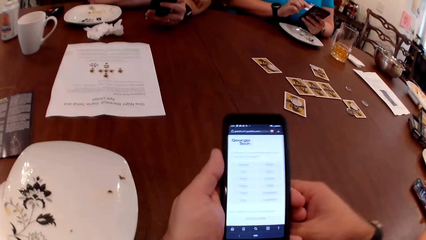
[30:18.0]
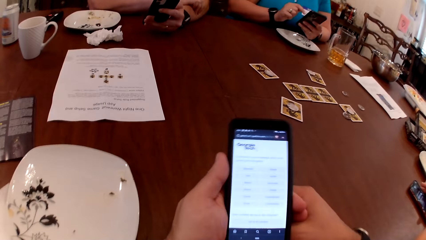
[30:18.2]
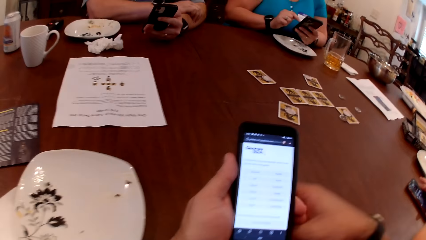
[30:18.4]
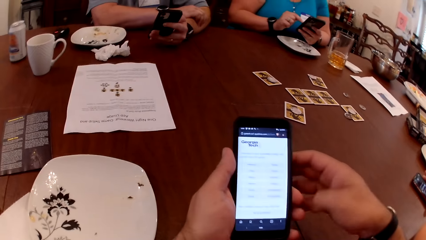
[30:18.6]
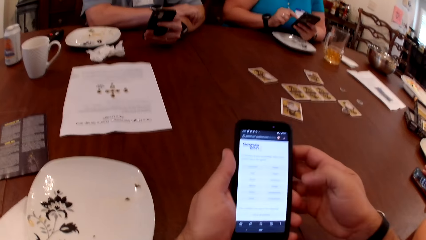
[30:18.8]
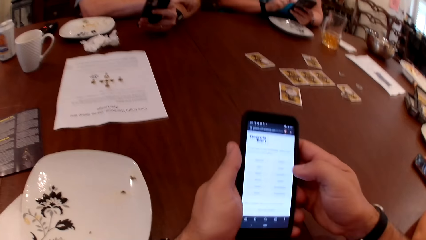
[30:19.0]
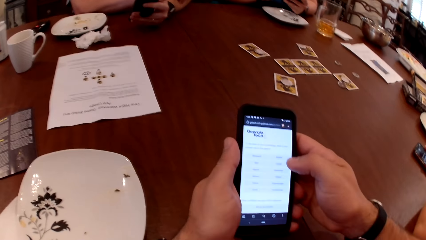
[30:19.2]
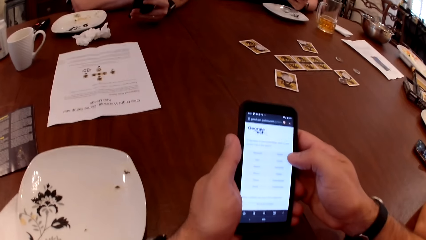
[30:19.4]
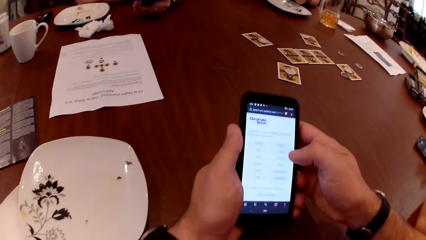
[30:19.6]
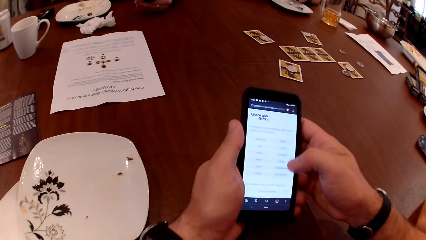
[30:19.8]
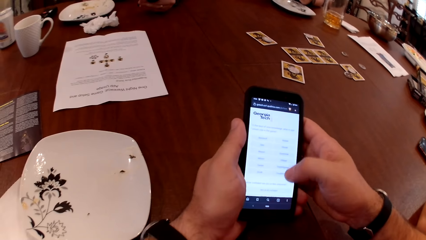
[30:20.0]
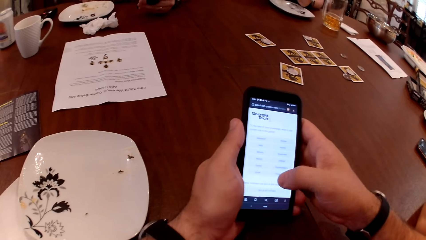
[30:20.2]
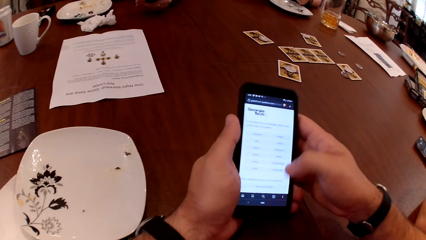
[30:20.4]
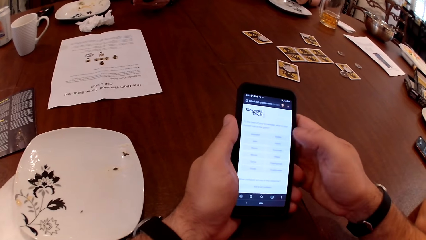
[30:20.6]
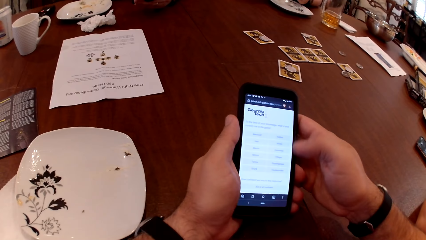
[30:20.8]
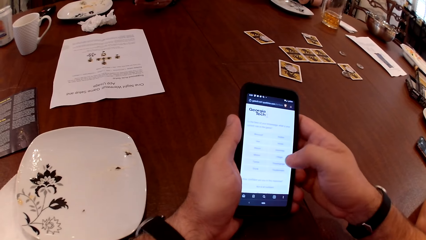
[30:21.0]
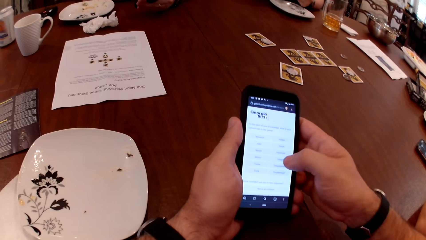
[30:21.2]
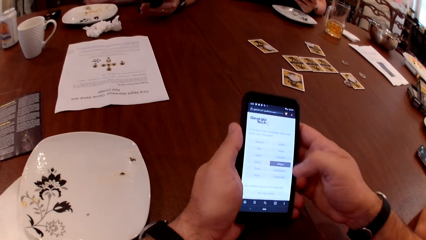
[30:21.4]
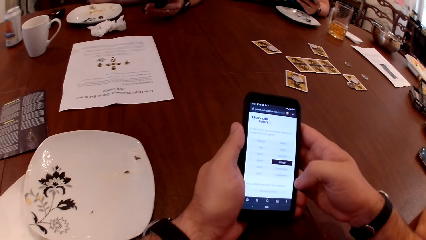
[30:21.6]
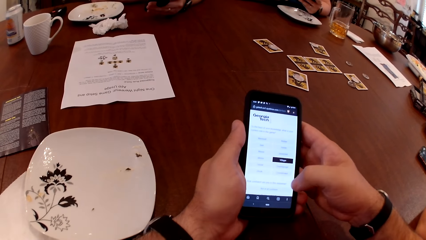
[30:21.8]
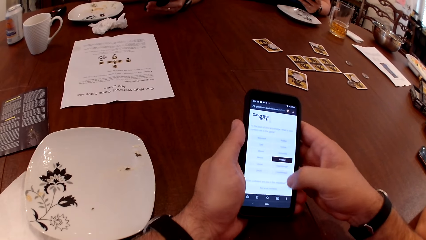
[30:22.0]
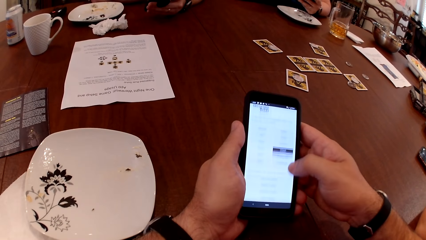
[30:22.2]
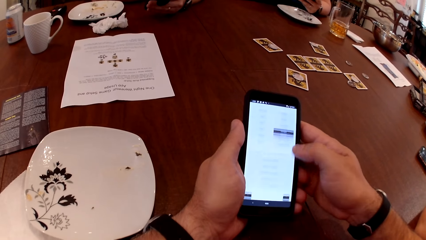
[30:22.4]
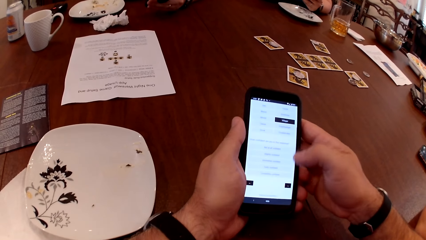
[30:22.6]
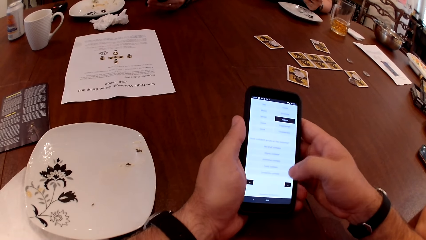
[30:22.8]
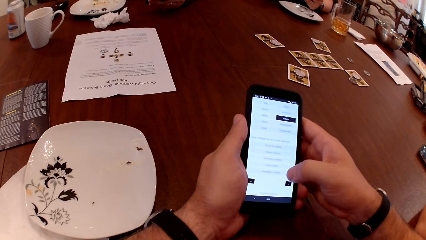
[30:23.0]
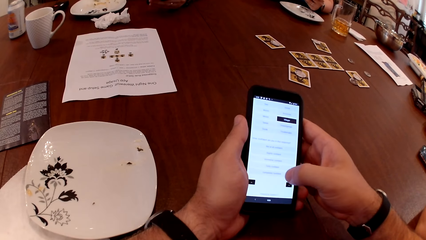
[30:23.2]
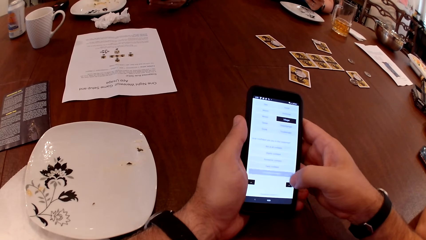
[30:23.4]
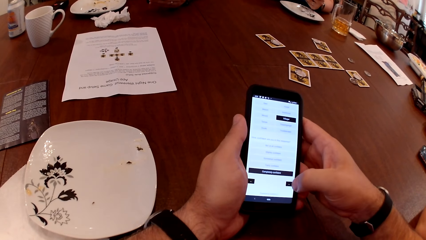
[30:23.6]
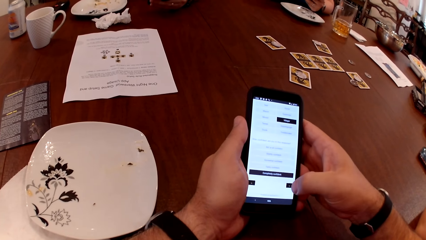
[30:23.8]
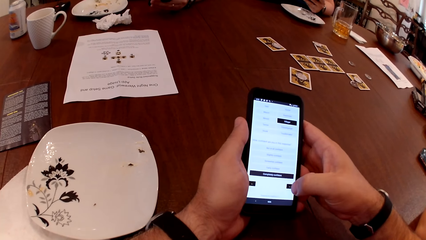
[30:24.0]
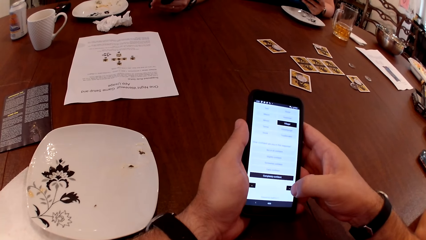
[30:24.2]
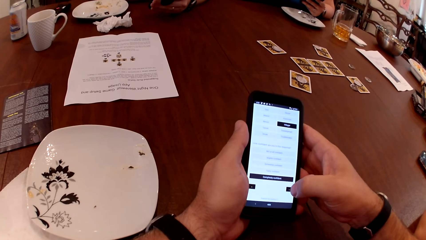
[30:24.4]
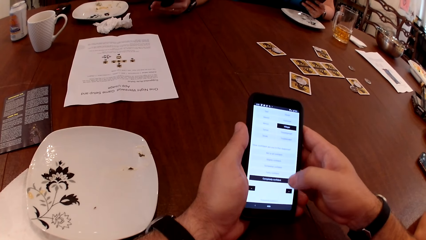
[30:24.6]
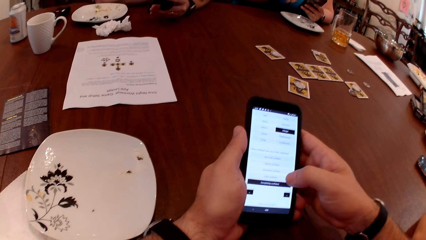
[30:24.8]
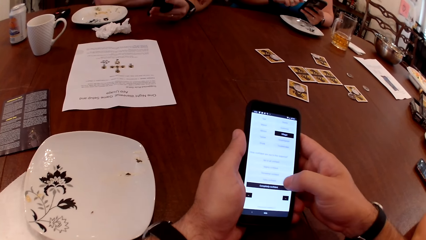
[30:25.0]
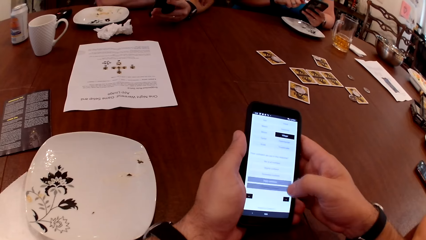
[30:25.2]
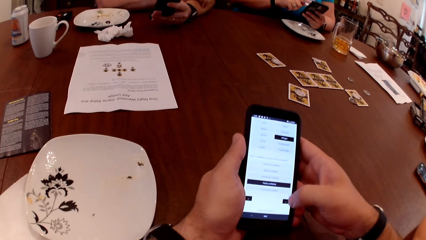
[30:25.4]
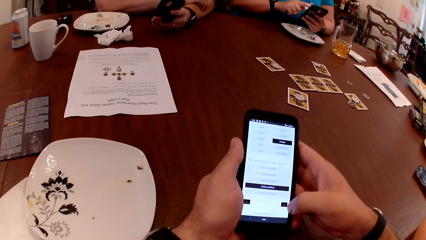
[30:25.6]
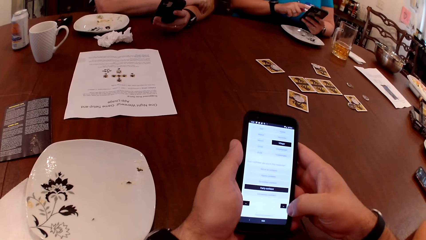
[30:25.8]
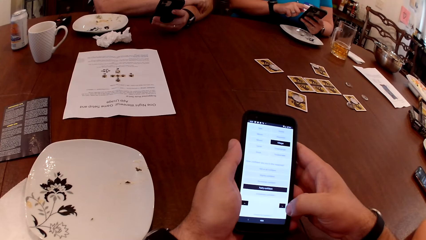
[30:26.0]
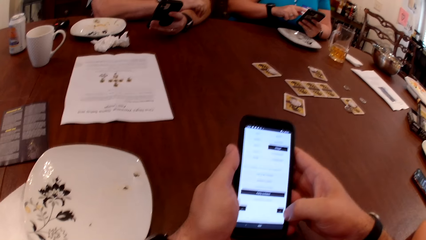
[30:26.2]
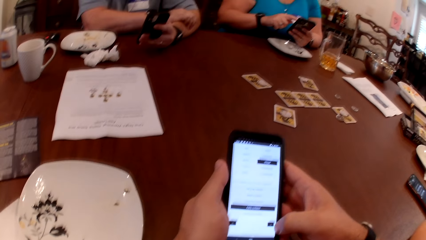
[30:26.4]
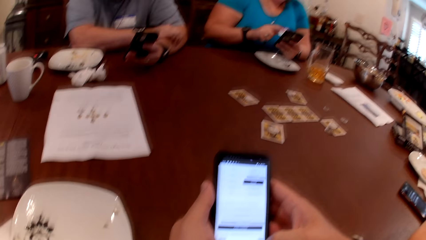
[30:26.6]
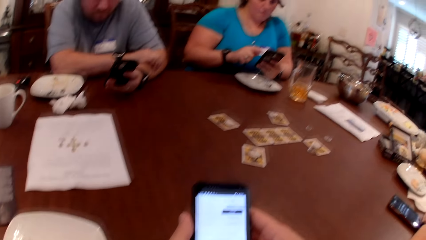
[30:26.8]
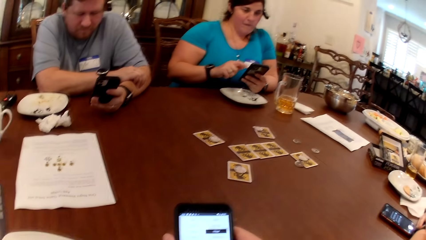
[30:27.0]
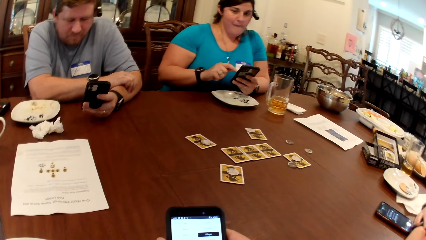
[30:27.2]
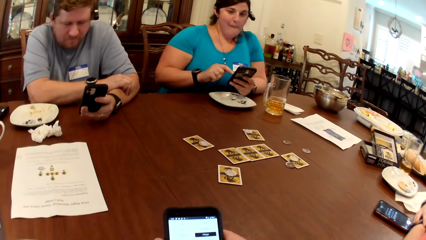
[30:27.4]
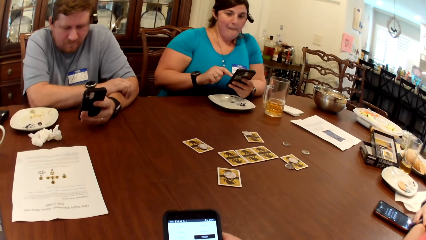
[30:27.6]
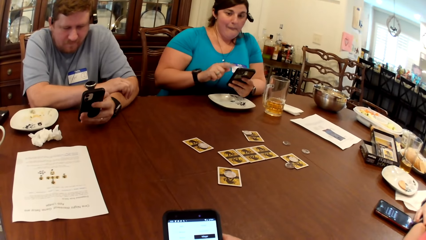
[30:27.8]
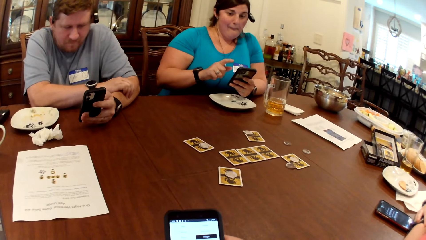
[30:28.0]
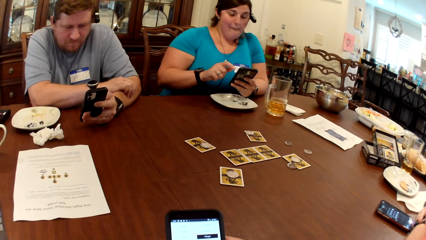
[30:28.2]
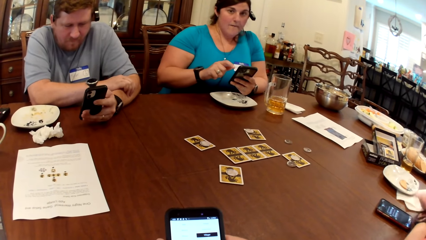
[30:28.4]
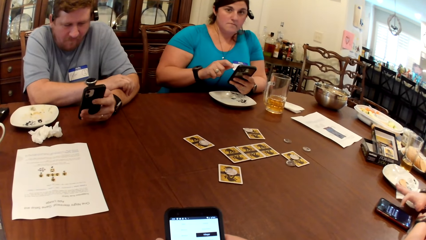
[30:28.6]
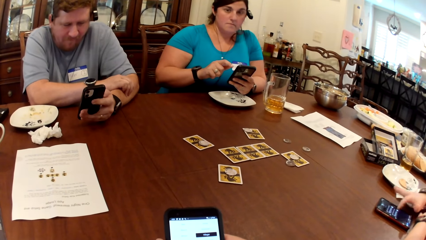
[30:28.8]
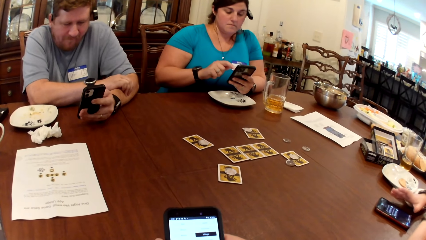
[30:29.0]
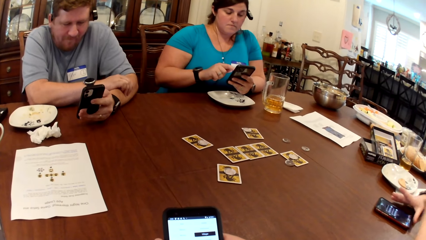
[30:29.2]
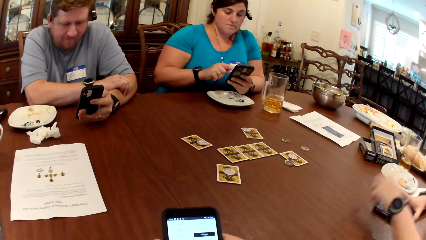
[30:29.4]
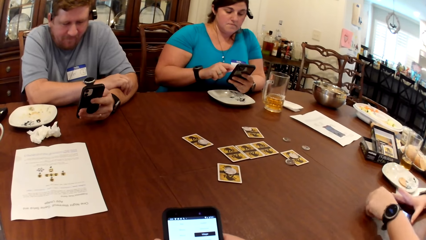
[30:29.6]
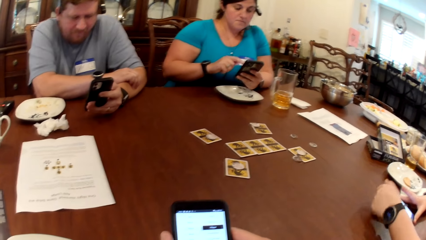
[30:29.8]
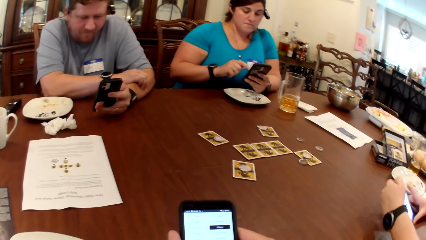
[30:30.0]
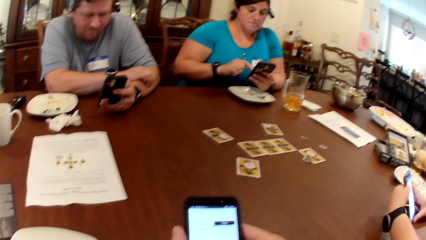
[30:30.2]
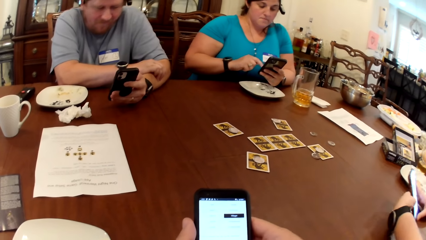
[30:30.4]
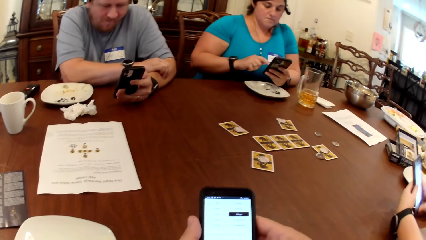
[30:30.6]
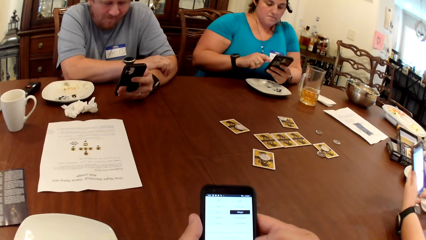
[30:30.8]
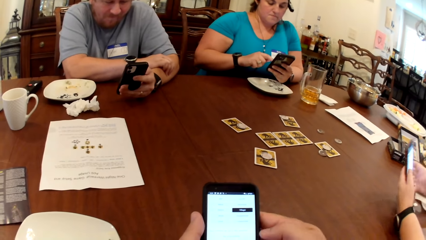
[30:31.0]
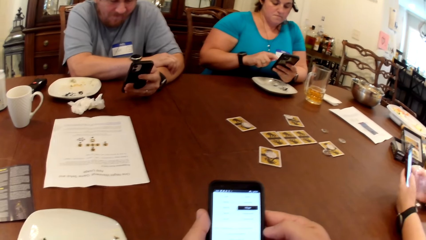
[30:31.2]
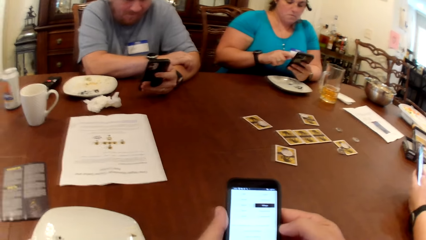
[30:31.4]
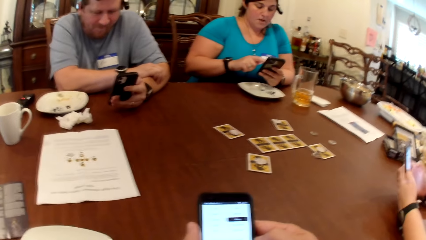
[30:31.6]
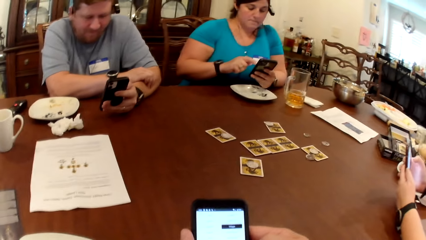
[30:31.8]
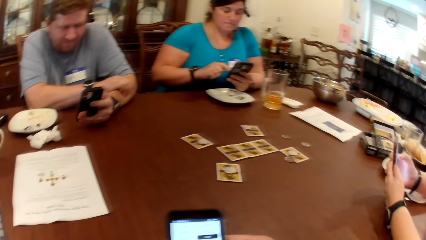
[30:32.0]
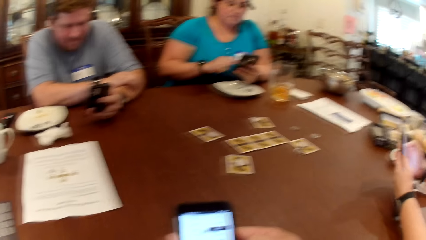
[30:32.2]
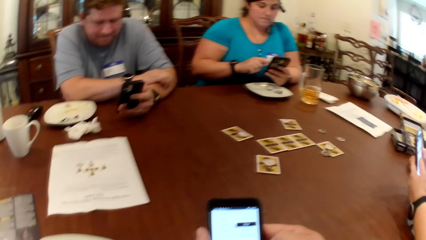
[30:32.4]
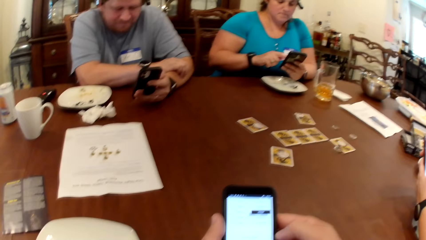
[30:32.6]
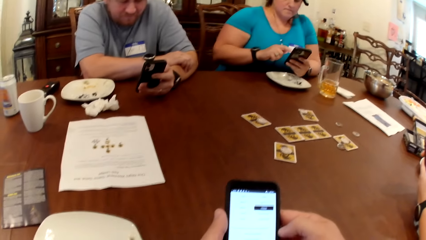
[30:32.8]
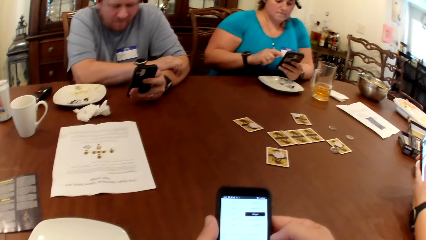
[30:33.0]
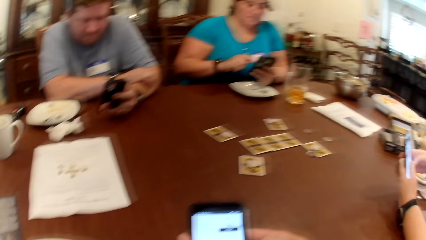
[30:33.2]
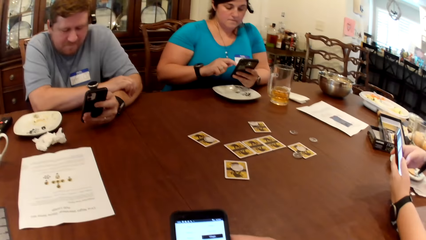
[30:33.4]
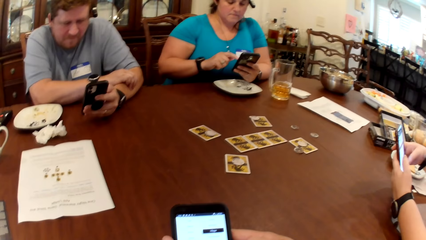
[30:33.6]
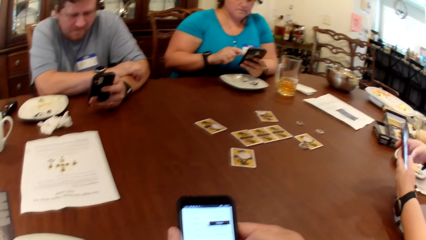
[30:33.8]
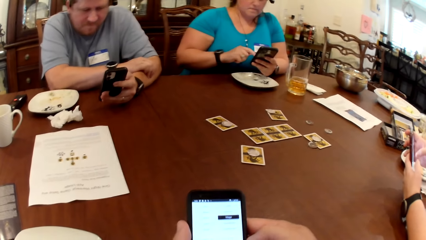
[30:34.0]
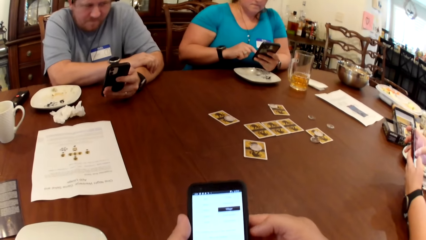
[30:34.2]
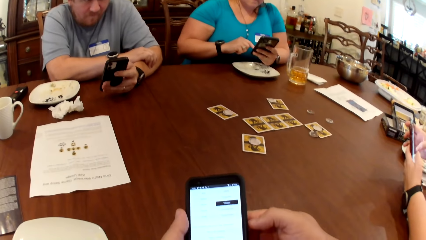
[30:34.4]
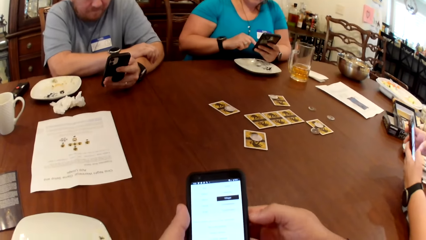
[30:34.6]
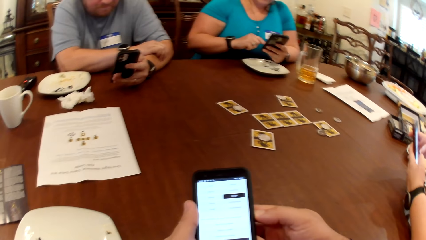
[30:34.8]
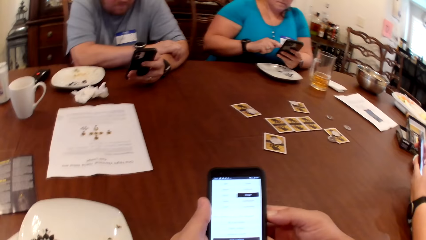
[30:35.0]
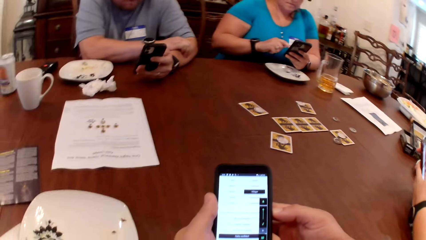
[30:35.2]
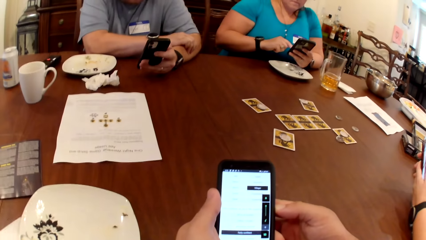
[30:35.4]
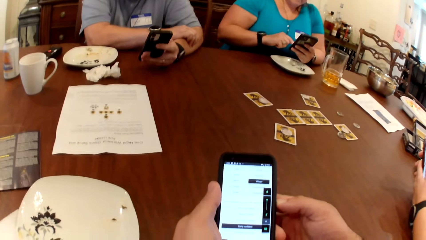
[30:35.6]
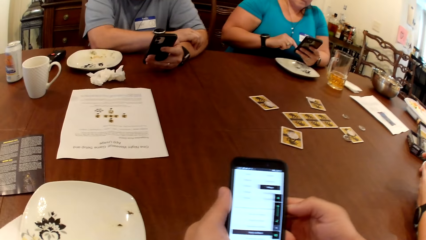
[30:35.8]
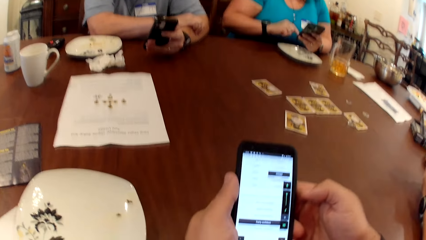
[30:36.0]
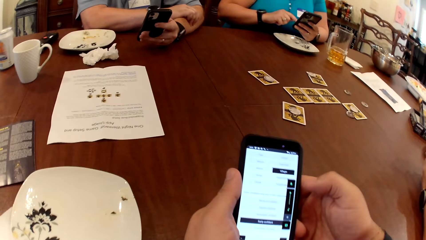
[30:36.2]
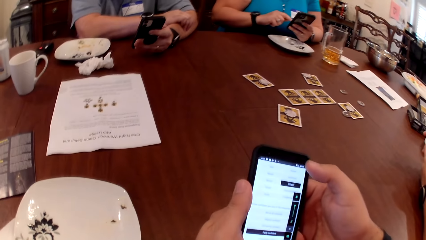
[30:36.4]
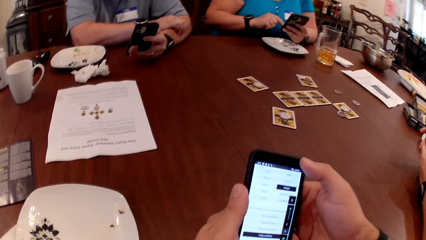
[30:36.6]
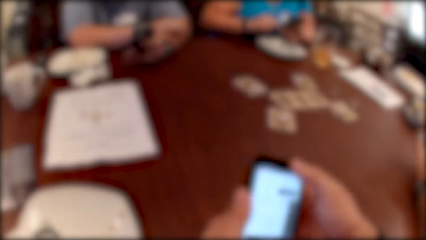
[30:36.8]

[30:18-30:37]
The camera wearer laughs. They respond to the lady.
